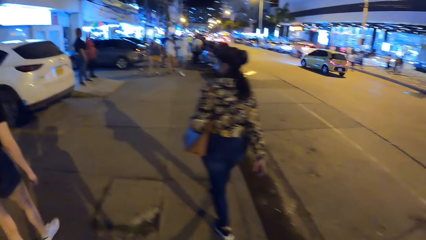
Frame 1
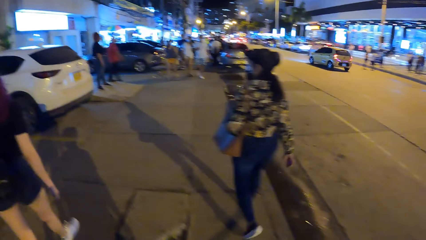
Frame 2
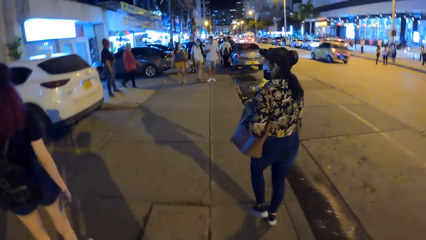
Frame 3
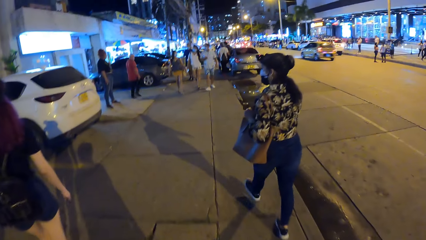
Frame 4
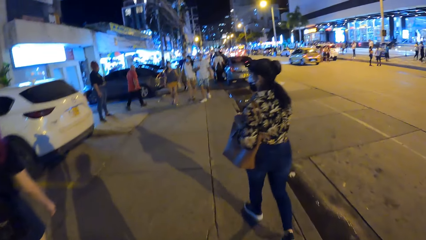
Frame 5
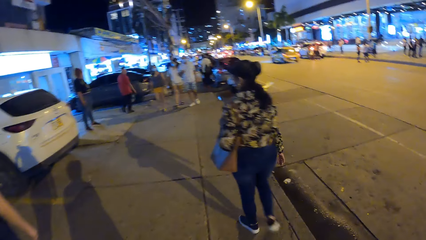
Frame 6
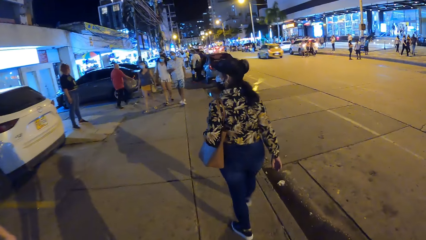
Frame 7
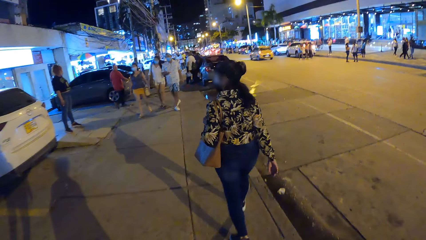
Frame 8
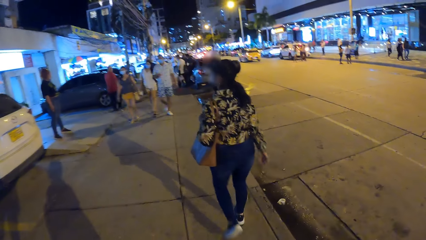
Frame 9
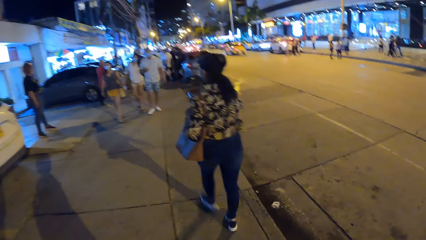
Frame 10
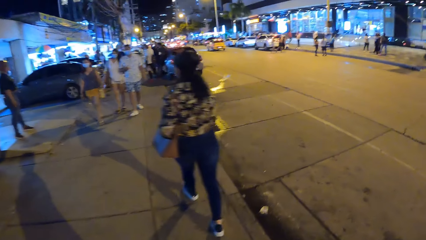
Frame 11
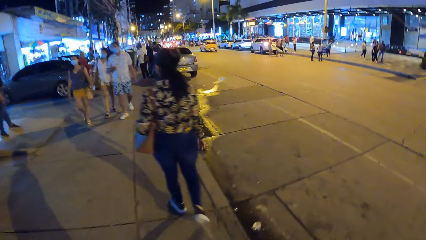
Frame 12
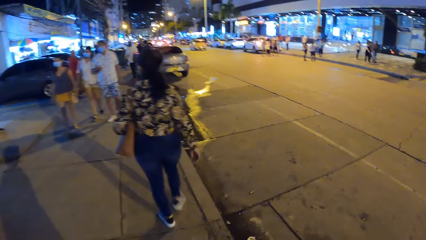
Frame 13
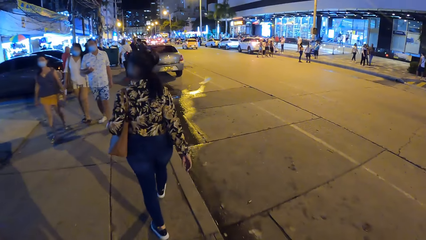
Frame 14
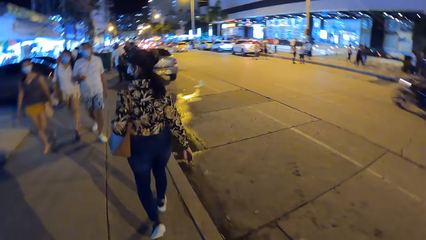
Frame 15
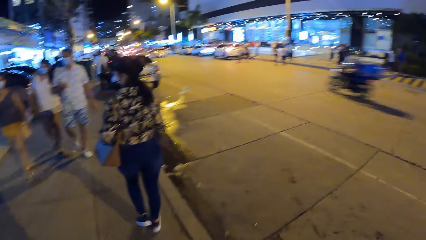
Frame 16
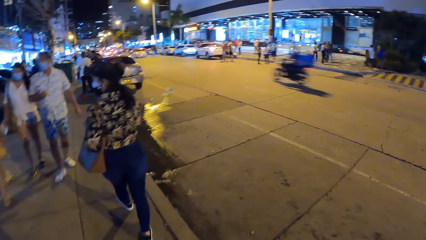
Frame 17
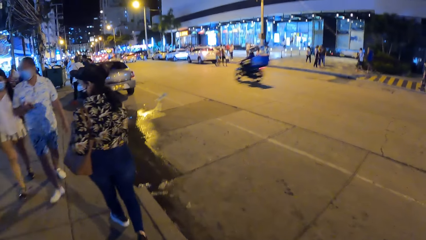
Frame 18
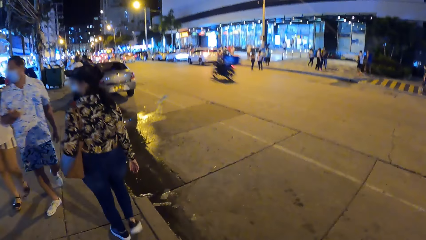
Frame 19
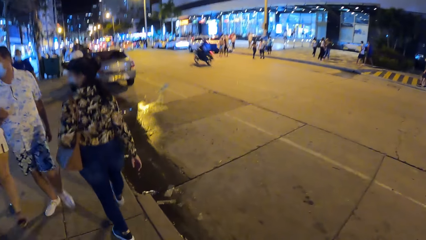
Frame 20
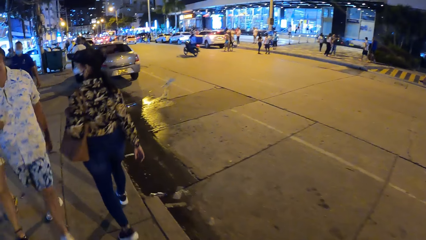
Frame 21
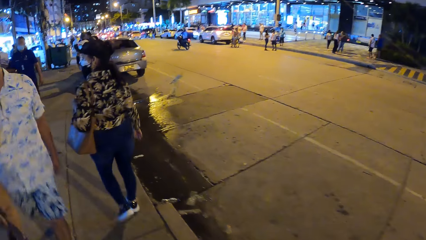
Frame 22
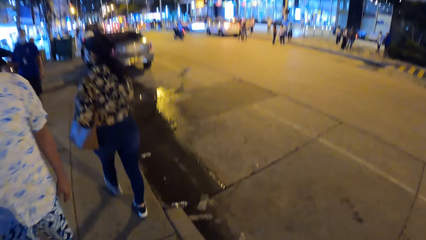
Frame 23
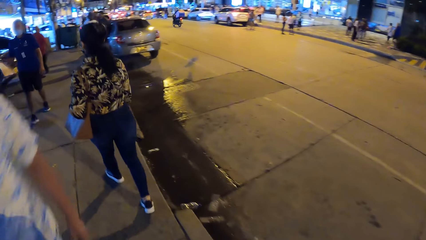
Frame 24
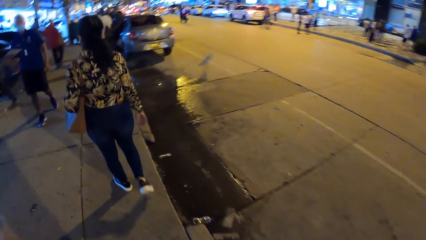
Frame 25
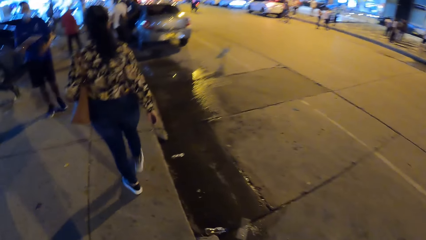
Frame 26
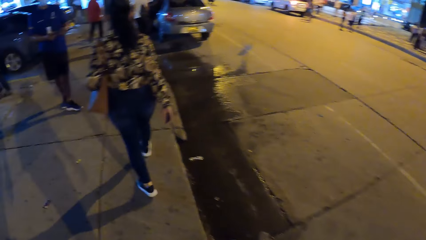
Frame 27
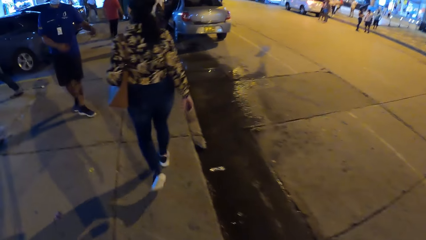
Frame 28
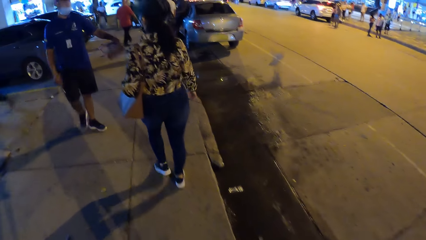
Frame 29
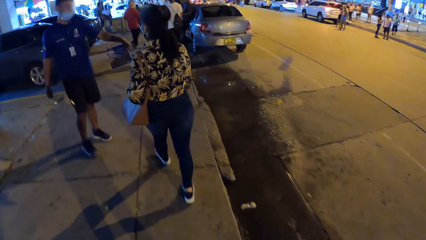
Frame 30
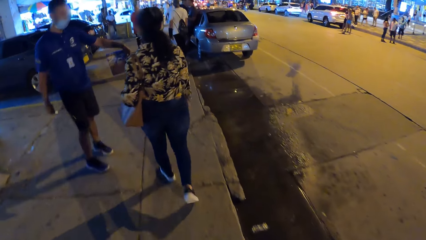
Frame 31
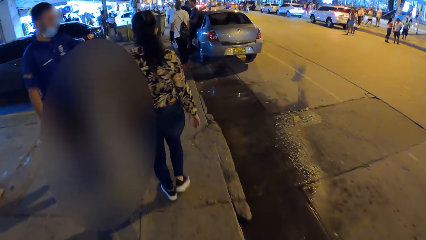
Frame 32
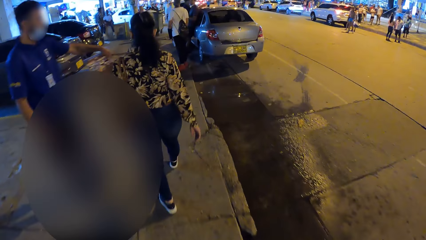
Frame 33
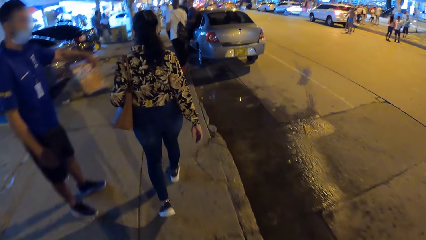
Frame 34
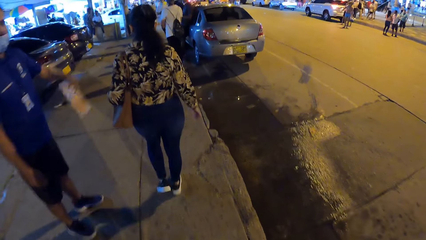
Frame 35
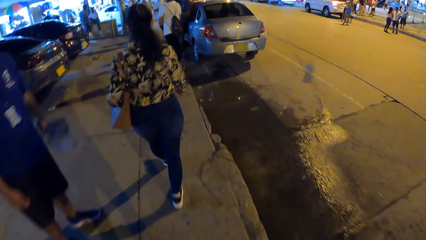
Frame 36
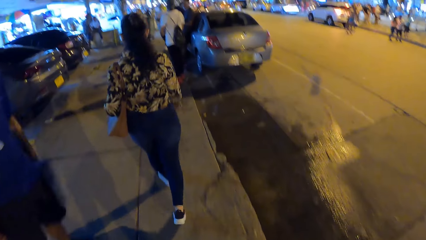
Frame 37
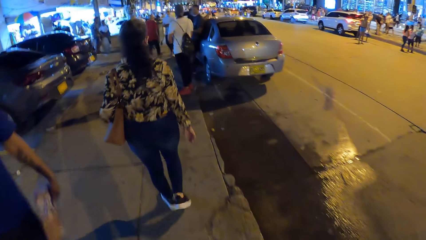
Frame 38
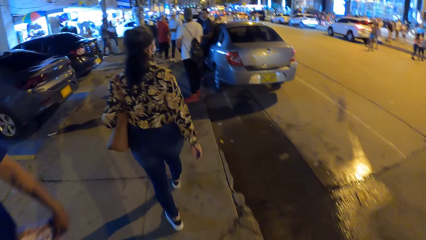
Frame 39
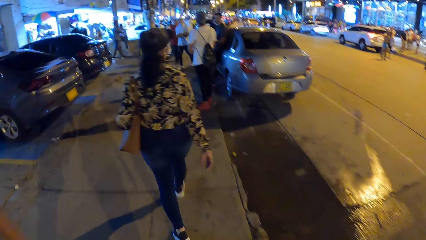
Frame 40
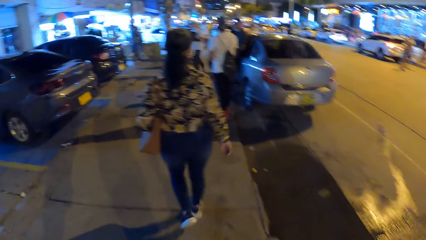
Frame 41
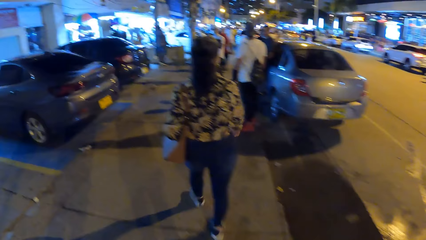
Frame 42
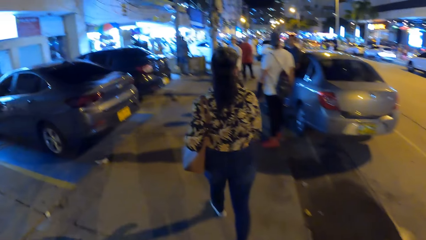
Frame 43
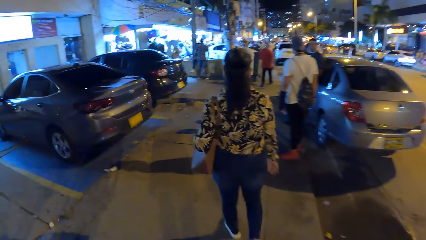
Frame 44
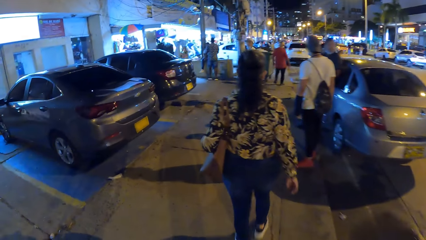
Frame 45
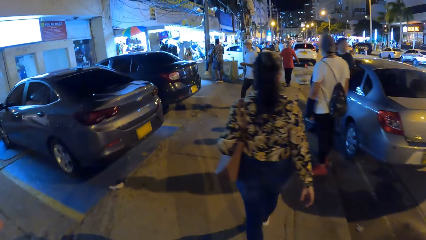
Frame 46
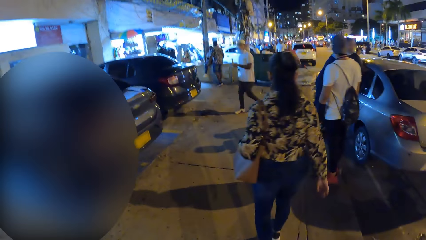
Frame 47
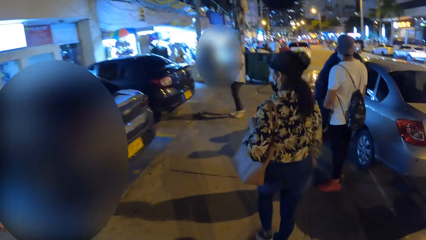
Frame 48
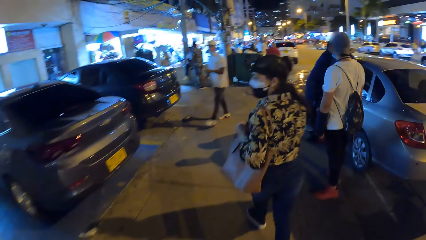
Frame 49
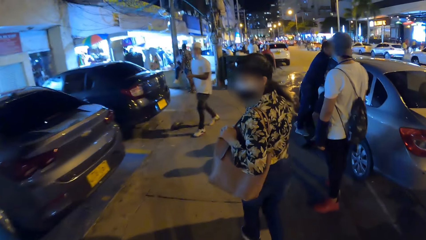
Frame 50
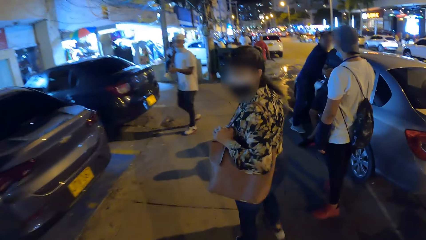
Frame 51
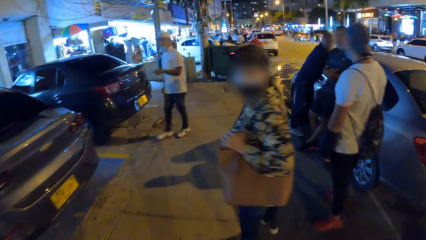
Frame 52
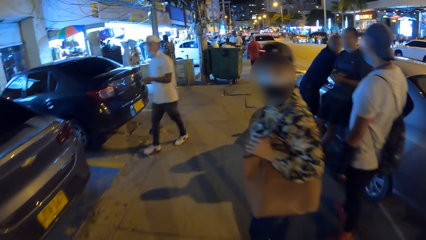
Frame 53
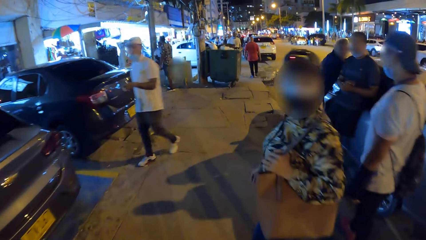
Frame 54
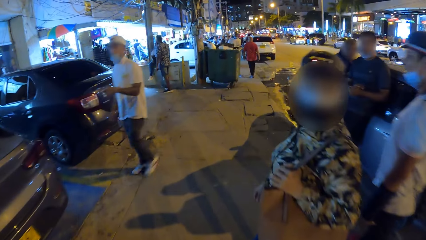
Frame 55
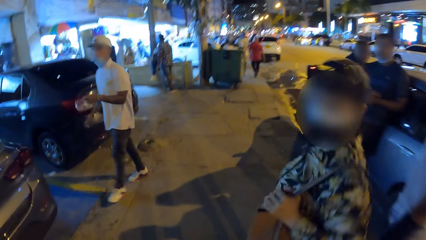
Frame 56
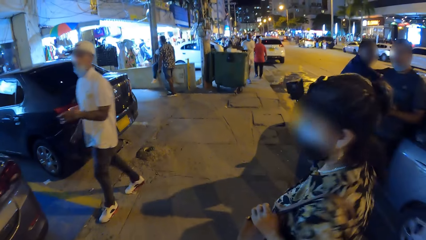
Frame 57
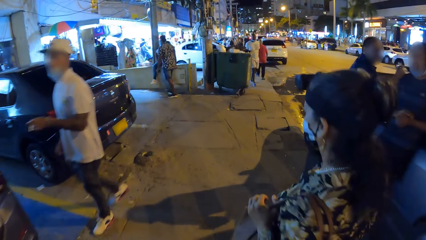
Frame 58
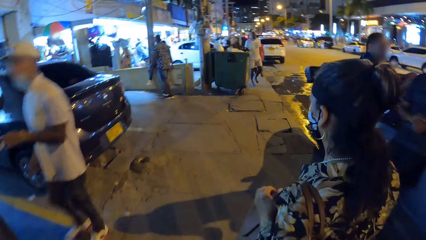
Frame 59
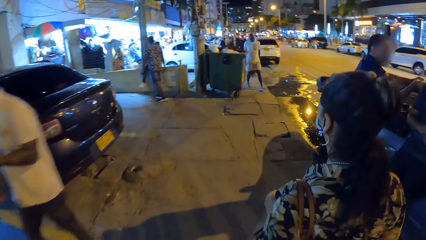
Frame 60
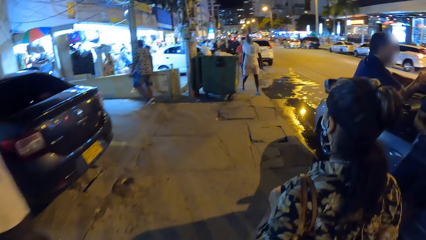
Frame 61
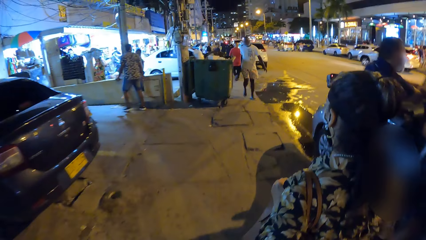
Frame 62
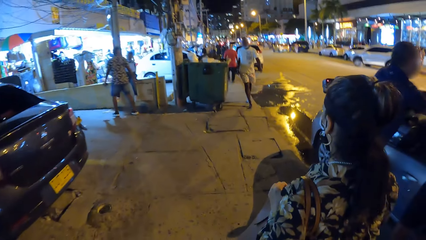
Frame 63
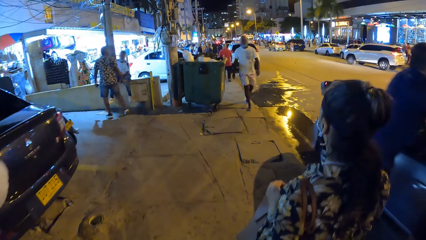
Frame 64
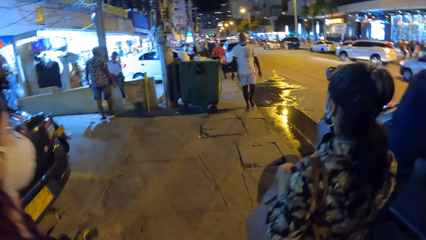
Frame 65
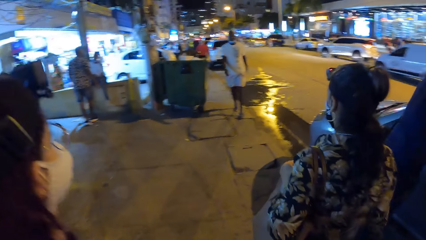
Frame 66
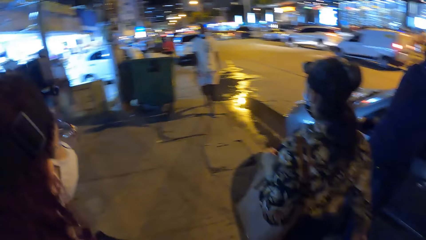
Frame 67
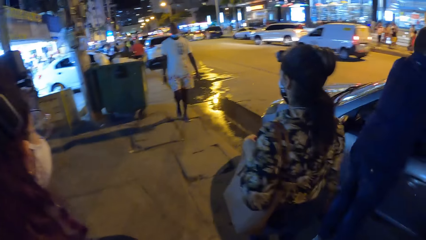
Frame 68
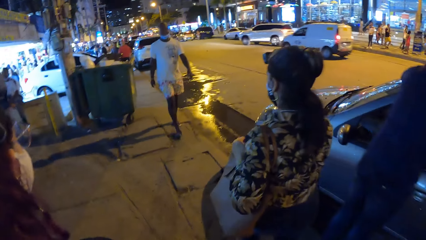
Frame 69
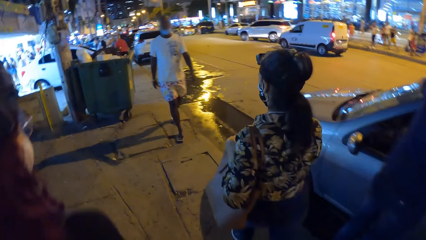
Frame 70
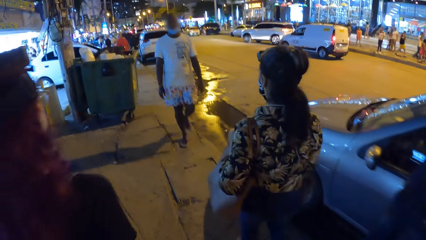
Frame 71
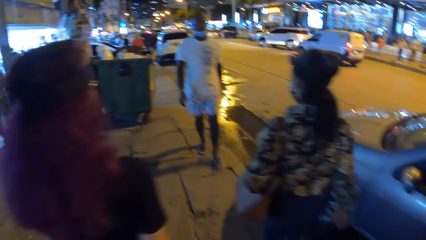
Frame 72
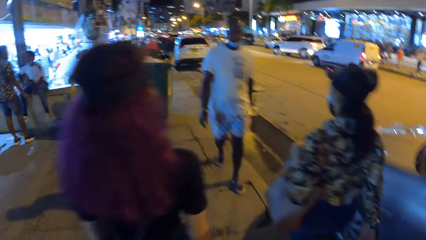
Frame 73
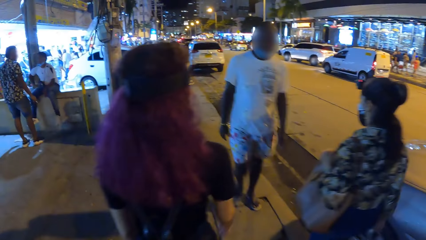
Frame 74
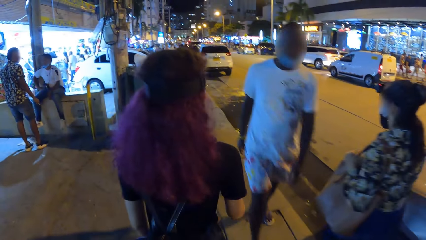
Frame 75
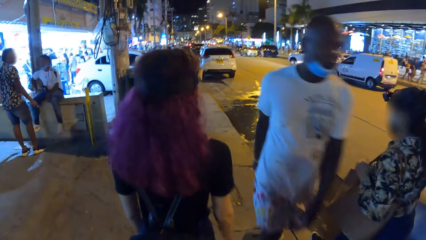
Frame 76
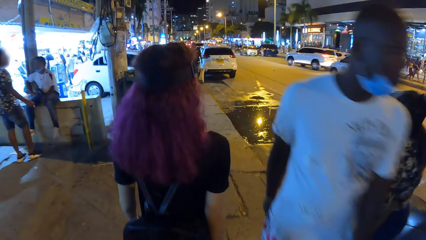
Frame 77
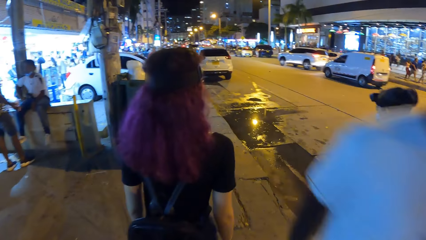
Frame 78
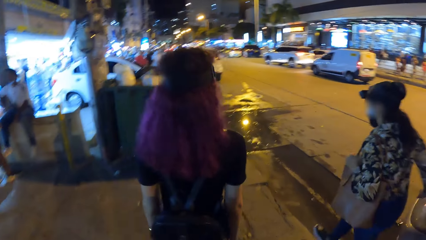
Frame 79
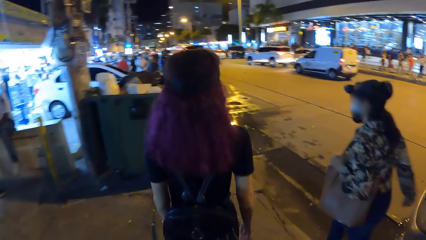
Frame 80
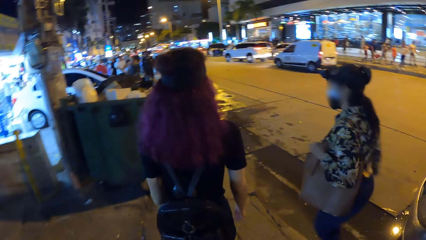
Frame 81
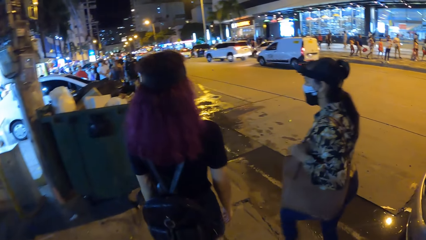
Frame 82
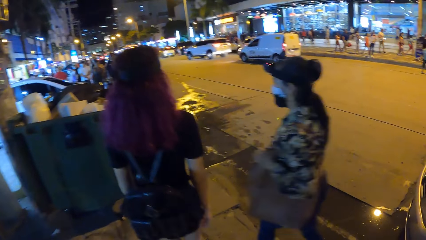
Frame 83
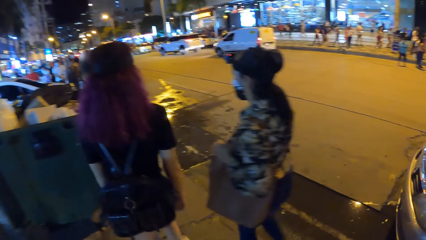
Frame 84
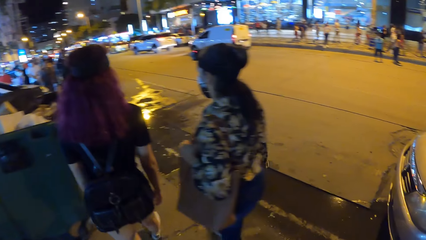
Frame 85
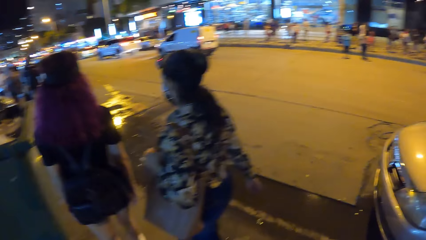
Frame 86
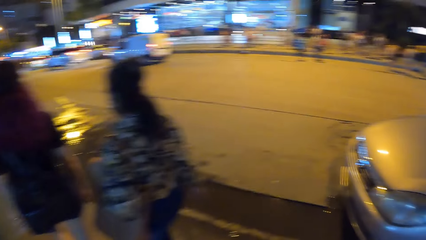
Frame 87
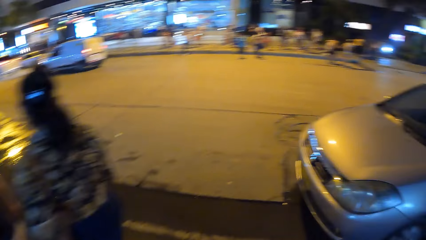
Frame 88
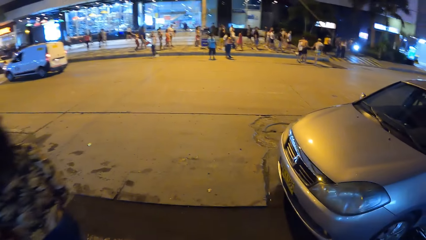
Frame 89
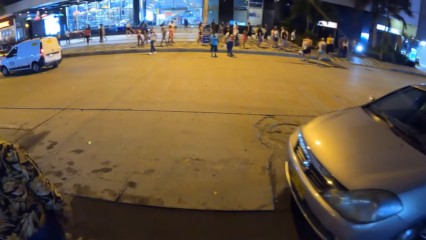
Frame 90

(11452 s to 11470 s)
The camera wearer walks past a woman. A man passes a poster from his right hand to his left hand. The man shows the poster to another woman with his left hand. The other woman interacts with the camera wearer. The first woman walks past the camera wearer.
